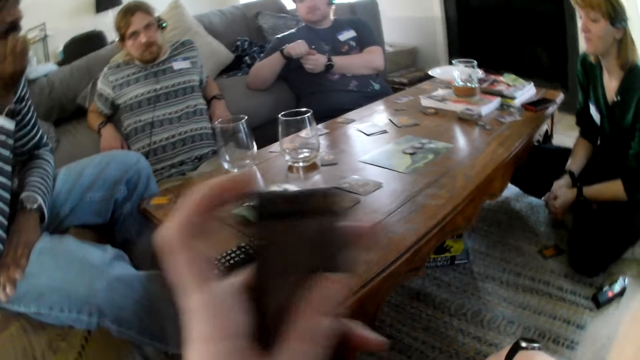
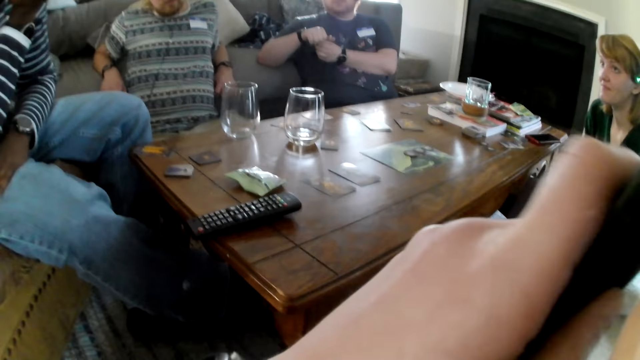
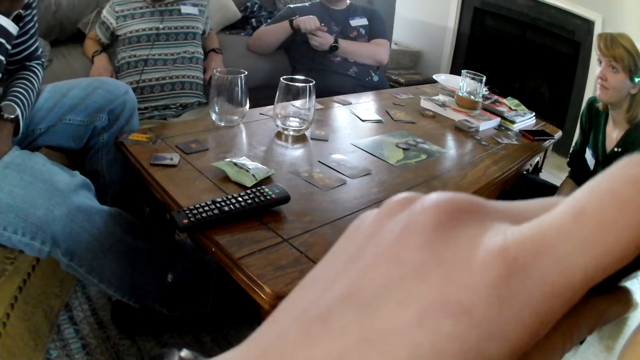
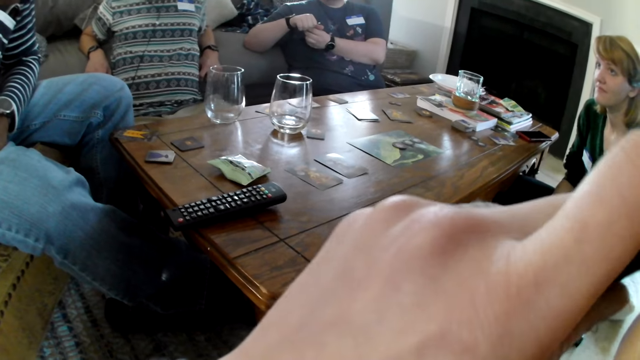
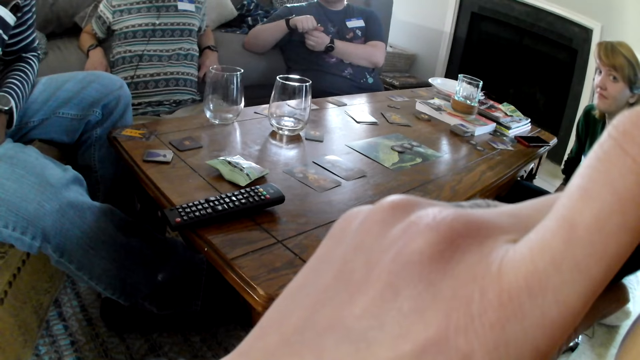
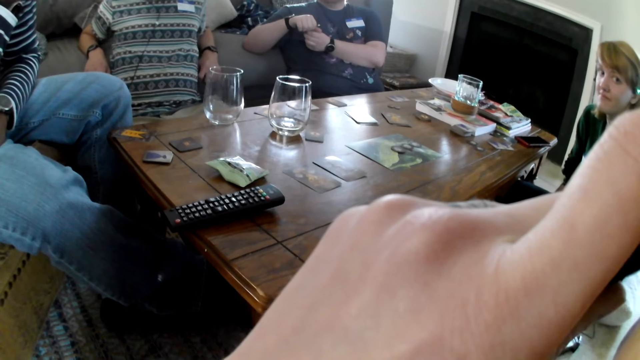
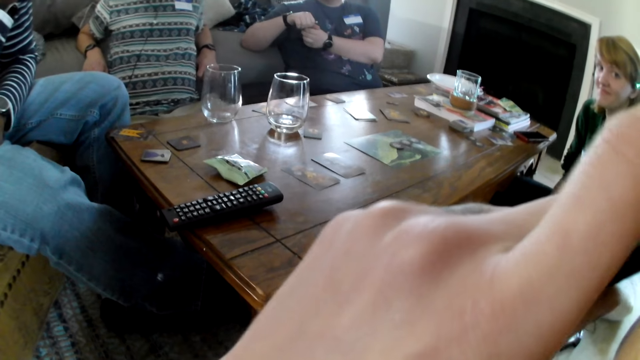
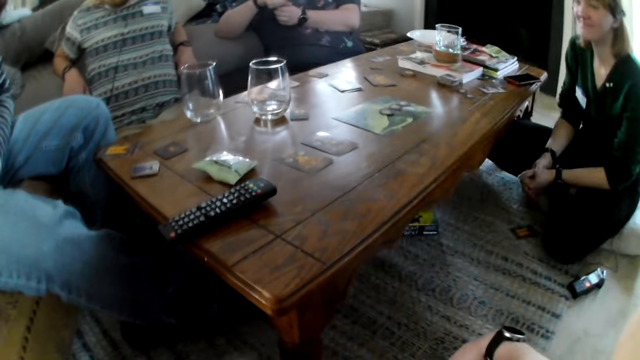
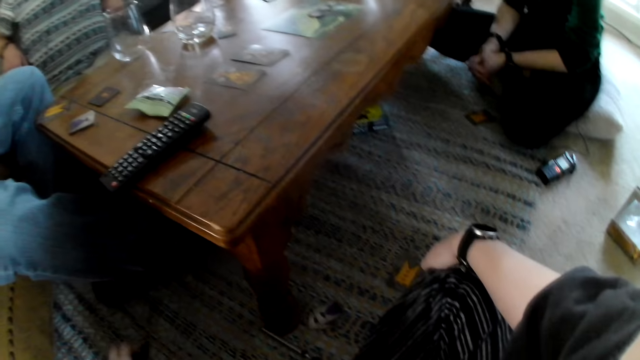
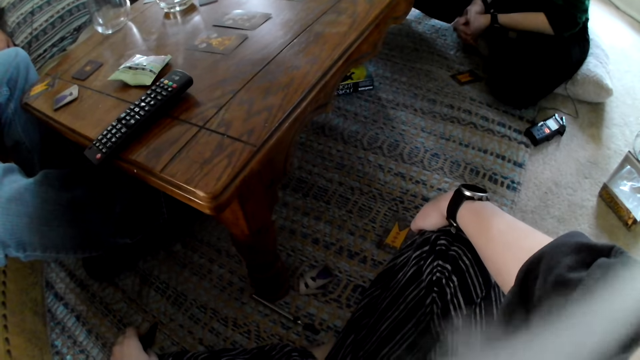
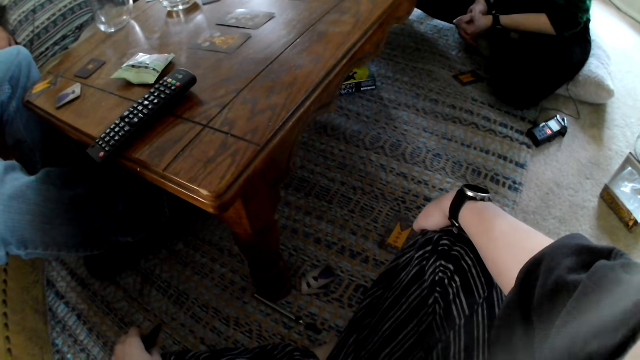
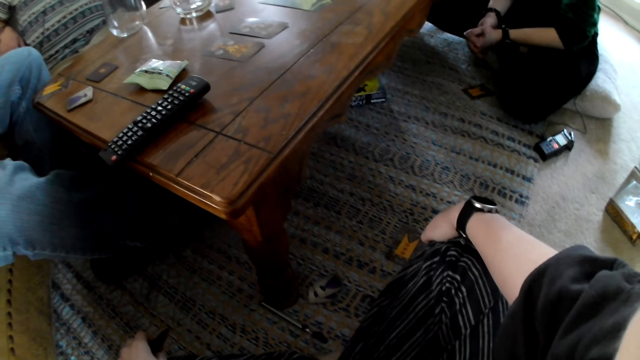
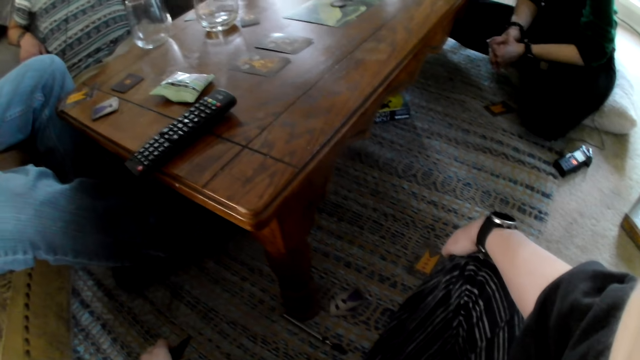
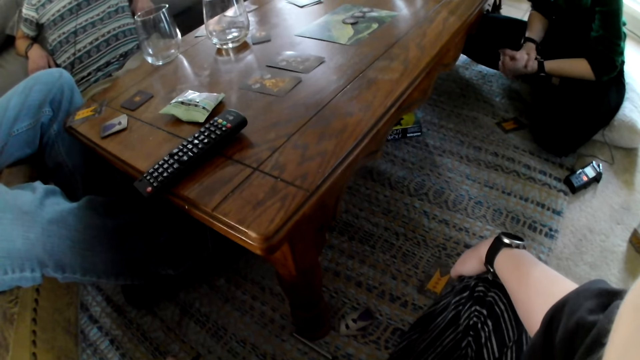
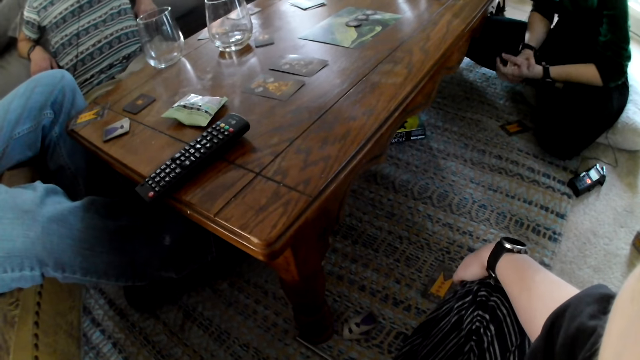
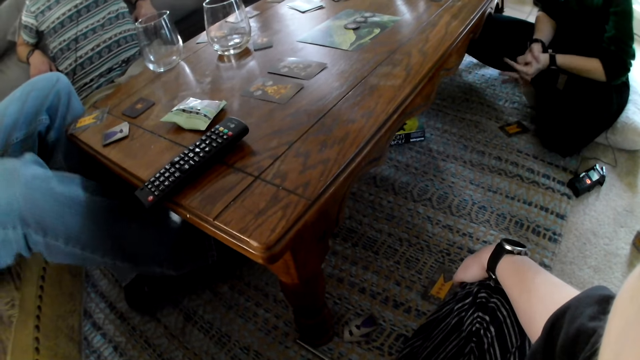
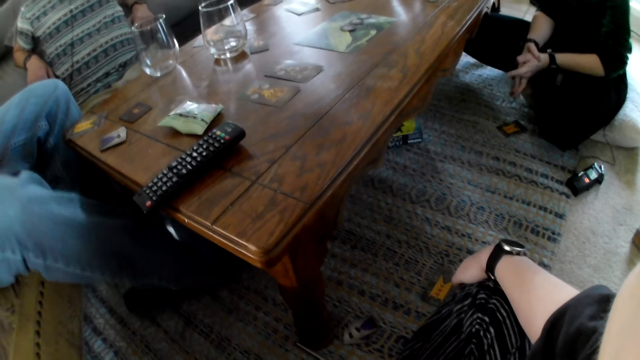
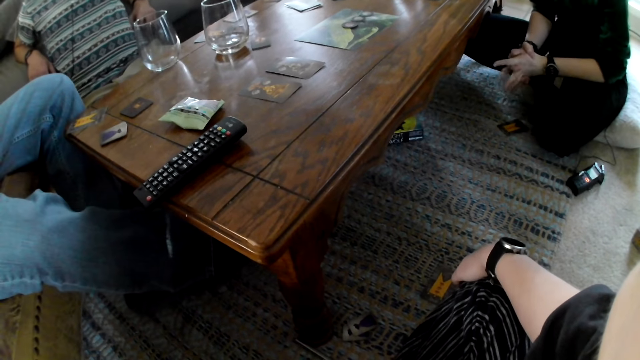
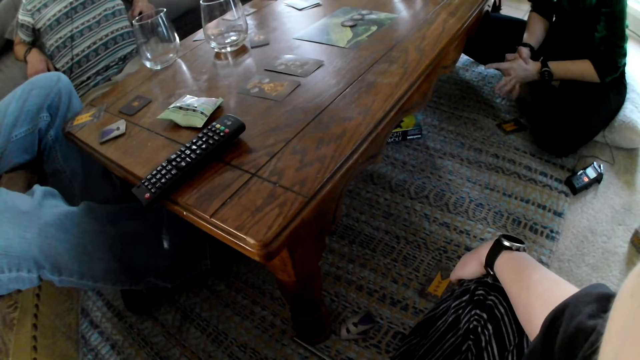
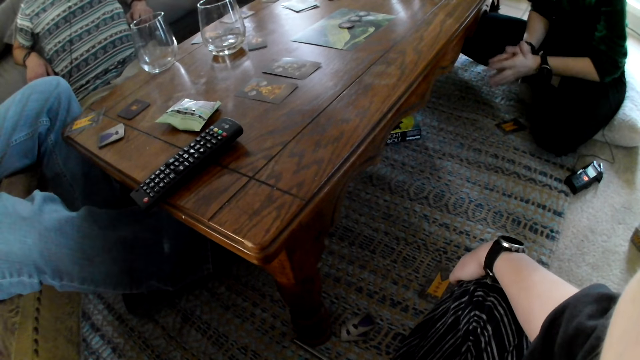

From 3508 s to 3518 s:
The camera wearer puts the vape box in her mouth with her left hand. She looks at the table.

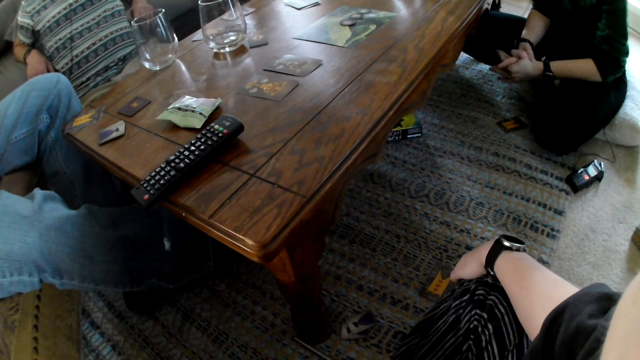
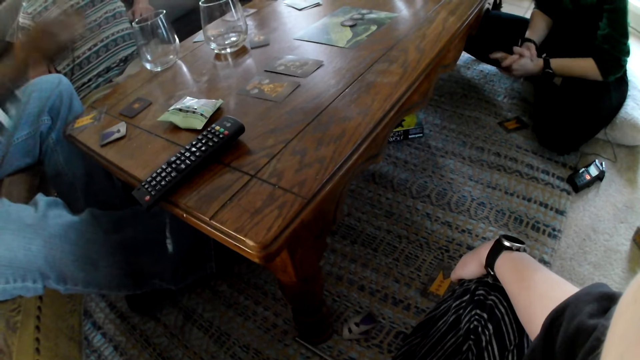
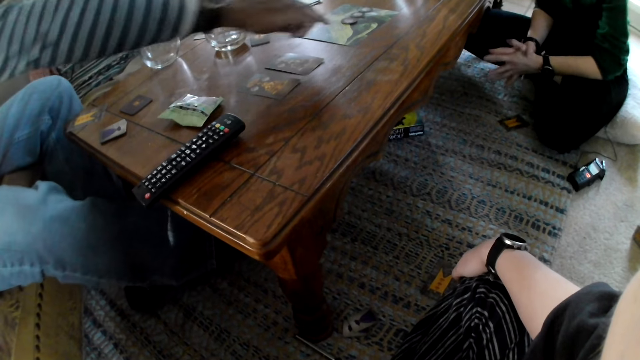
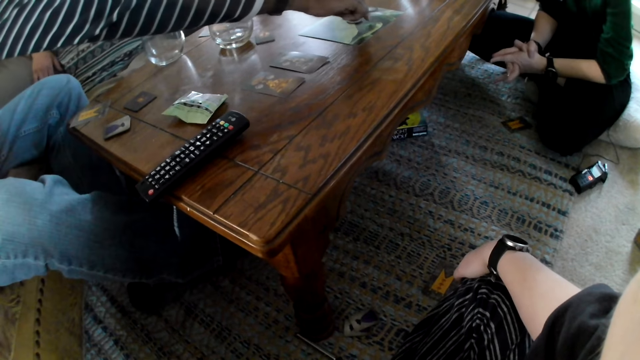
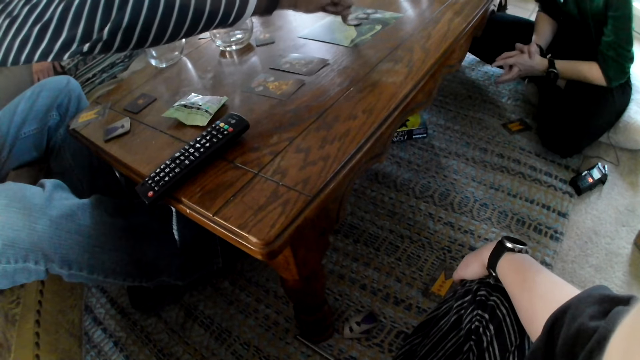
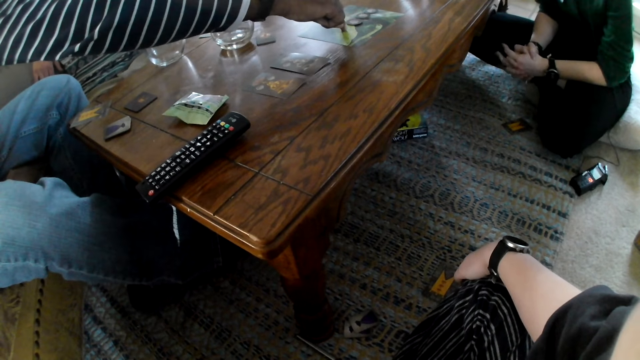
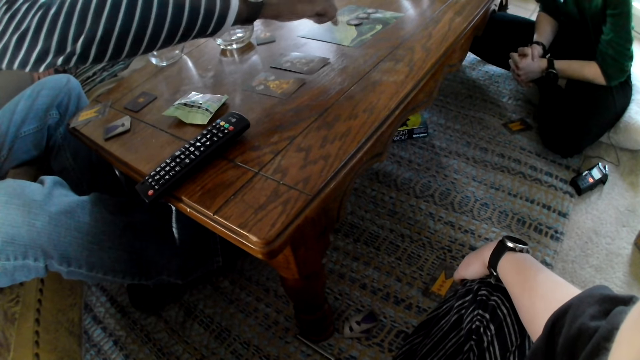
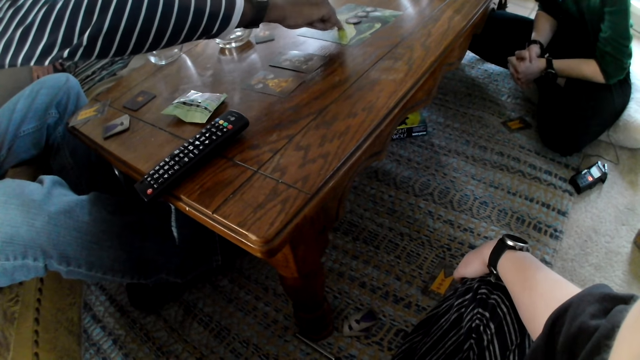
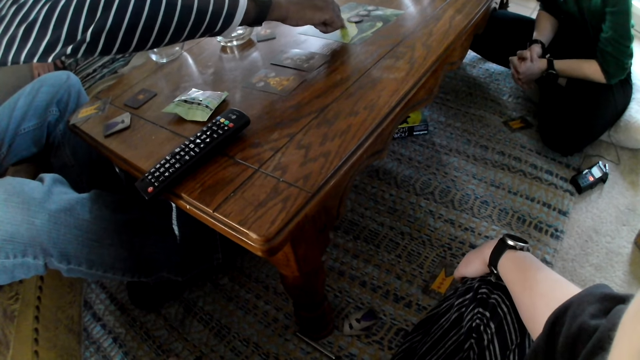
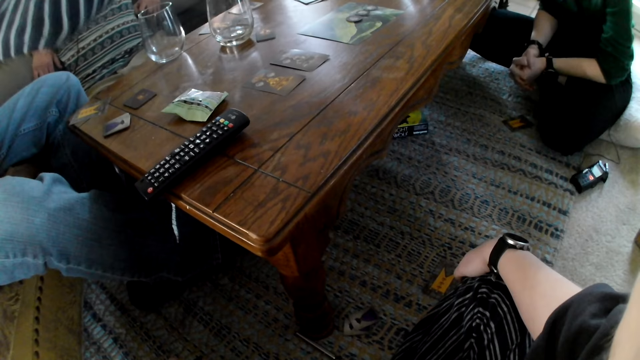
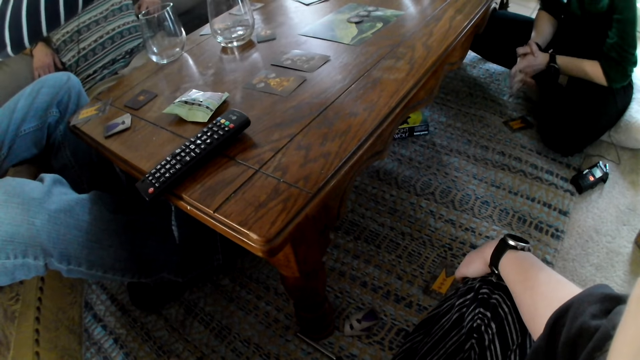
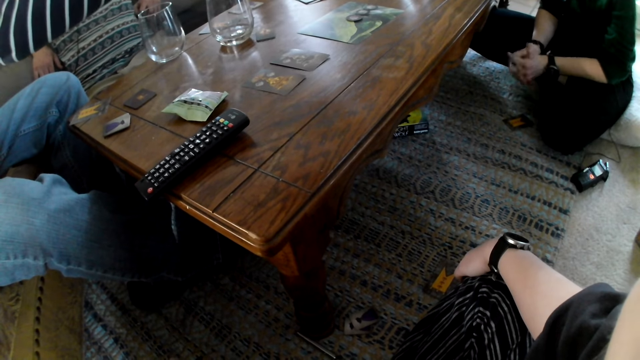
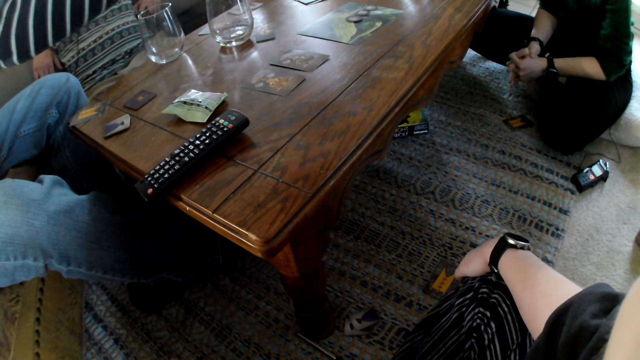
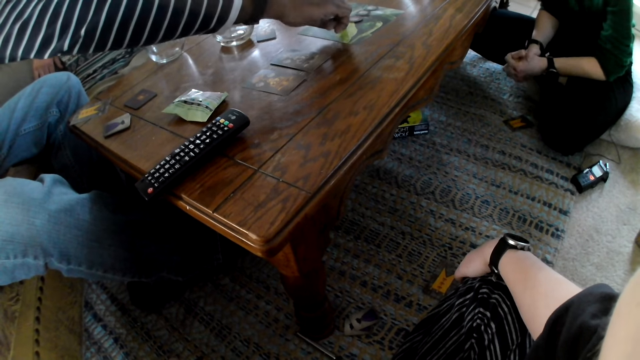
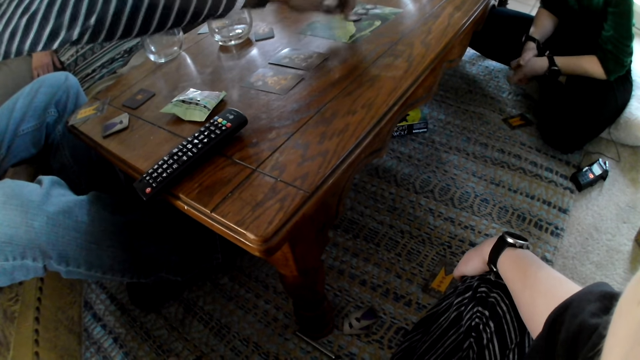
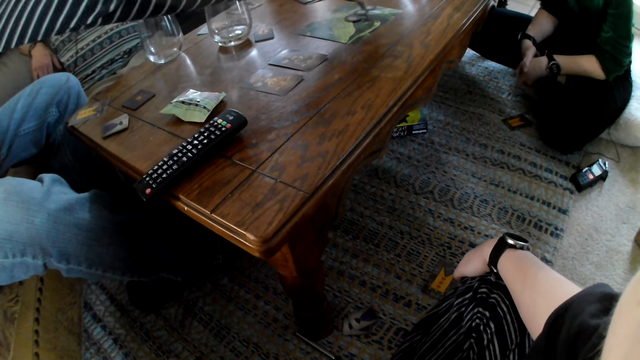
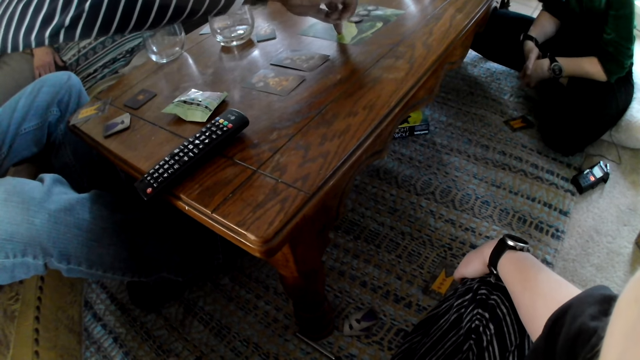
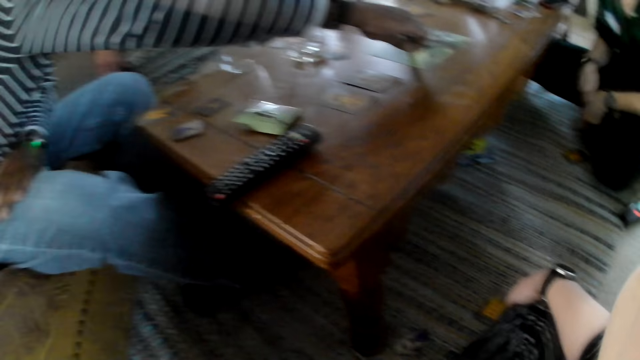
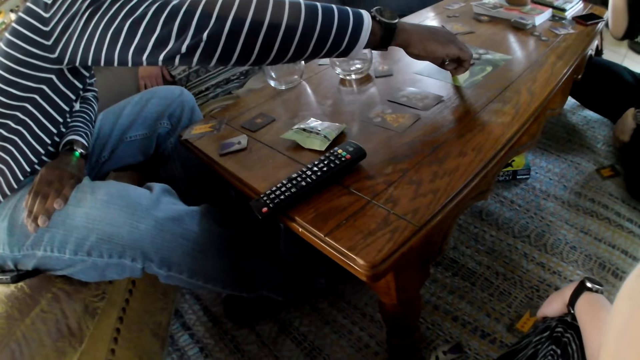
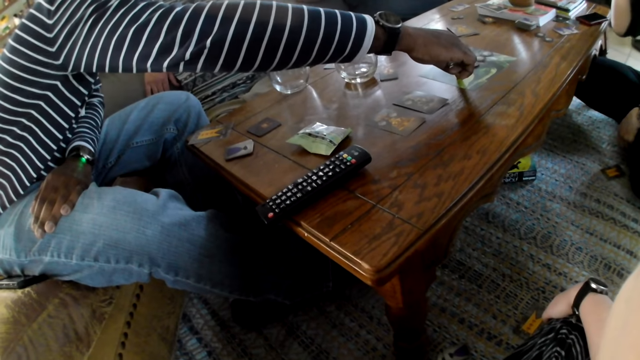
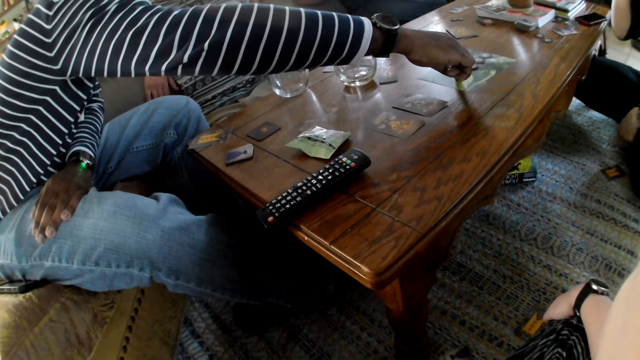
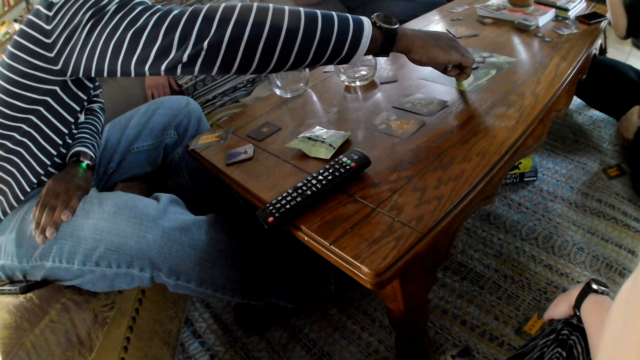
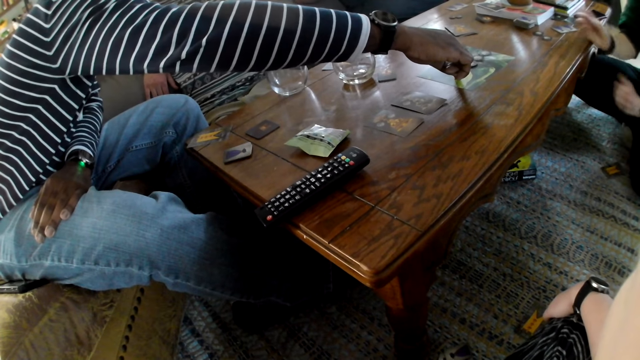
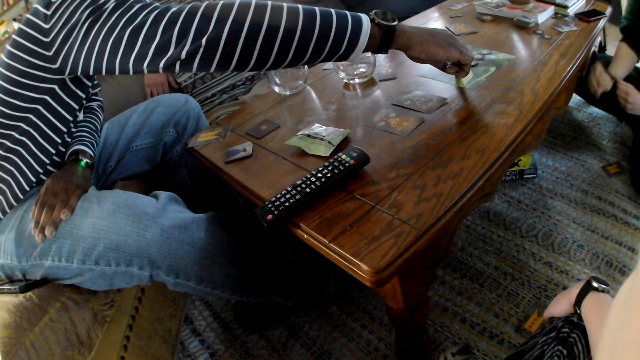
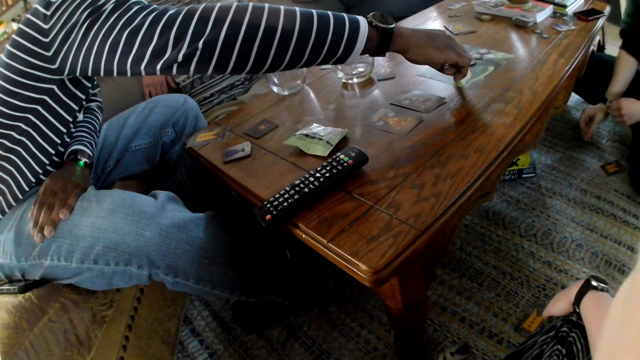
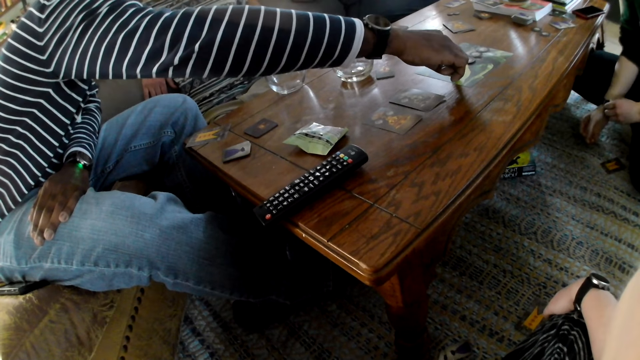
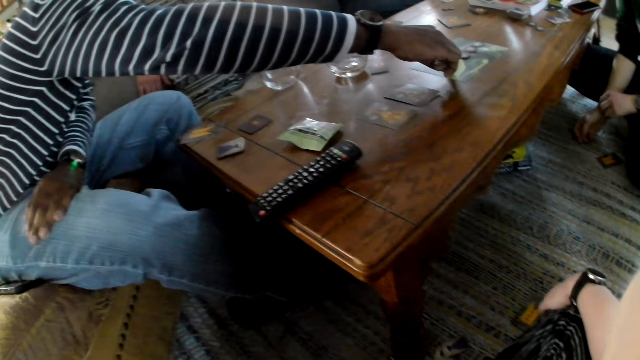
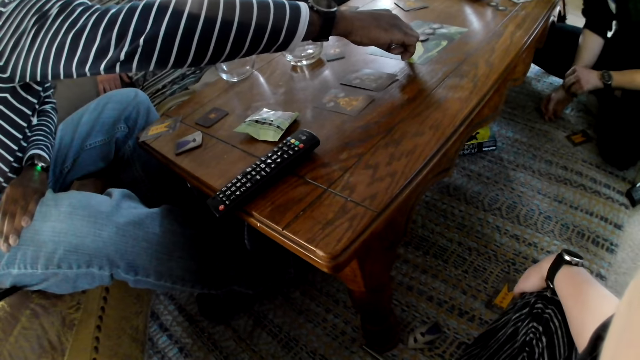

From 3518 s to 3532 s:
The man taps on a game card manual with his right index finger. The camera wearer looks at the table.
